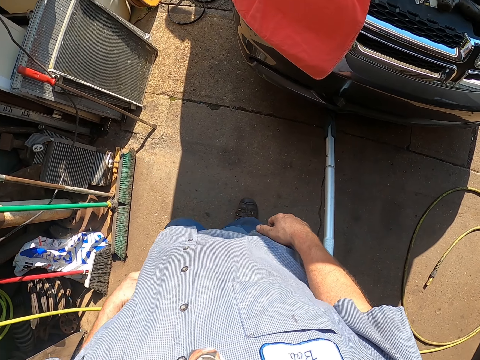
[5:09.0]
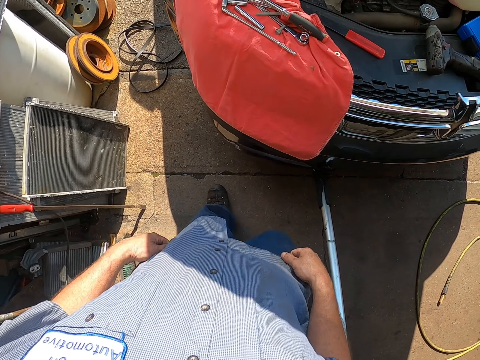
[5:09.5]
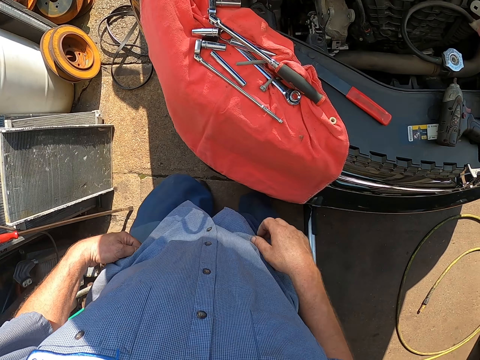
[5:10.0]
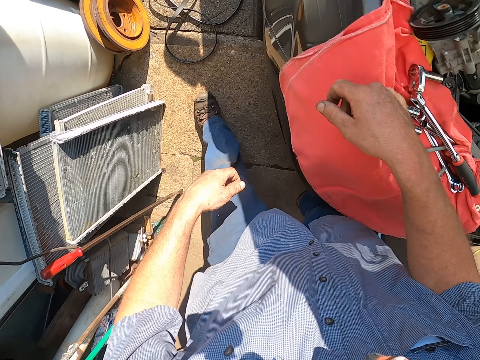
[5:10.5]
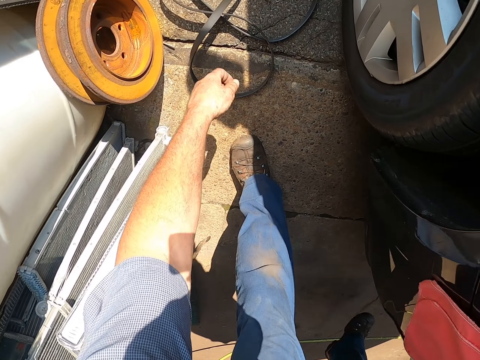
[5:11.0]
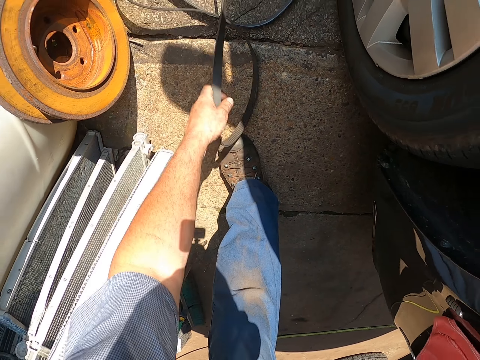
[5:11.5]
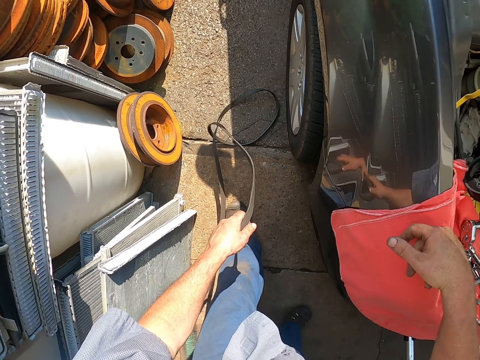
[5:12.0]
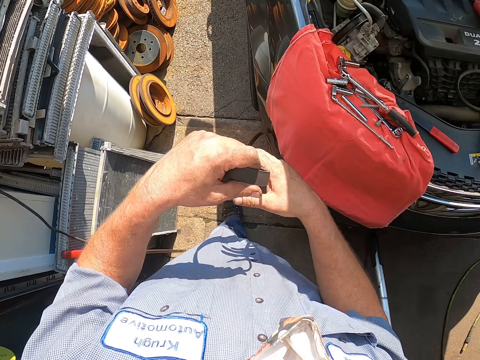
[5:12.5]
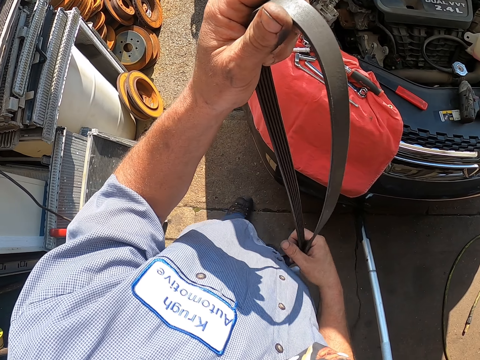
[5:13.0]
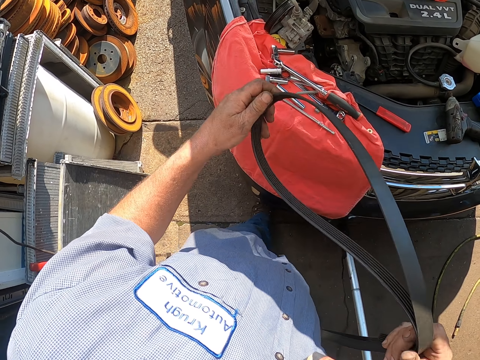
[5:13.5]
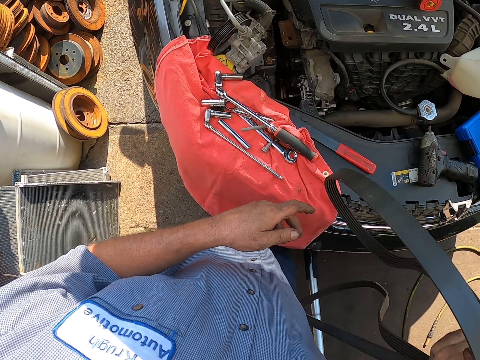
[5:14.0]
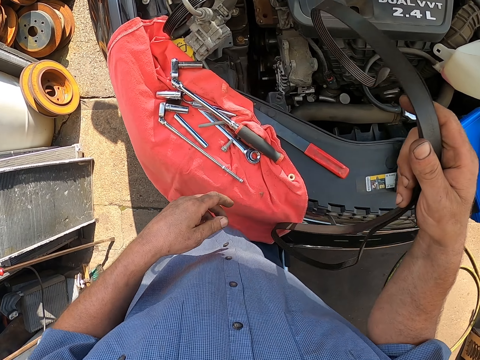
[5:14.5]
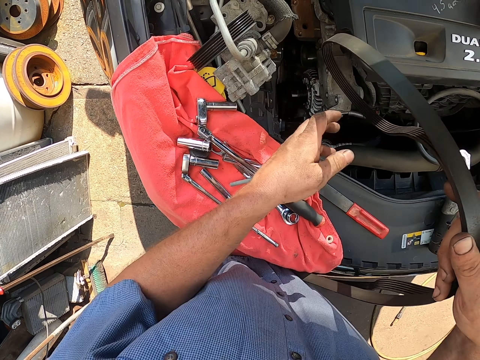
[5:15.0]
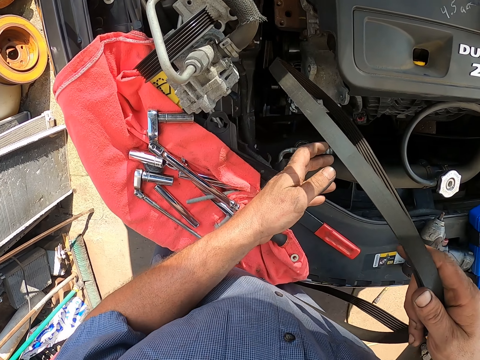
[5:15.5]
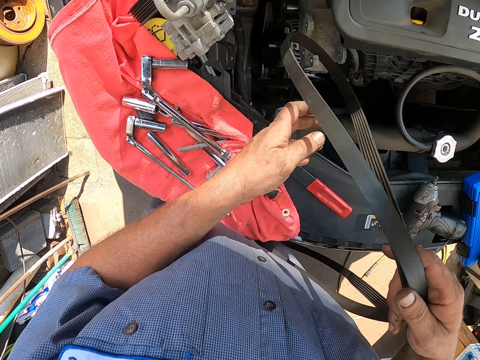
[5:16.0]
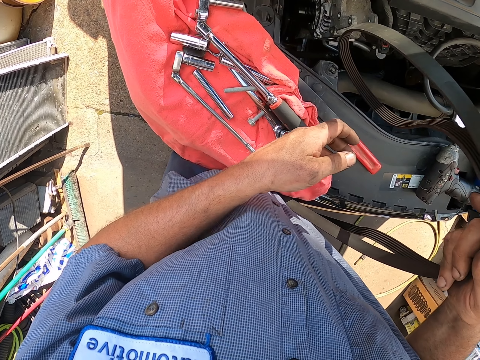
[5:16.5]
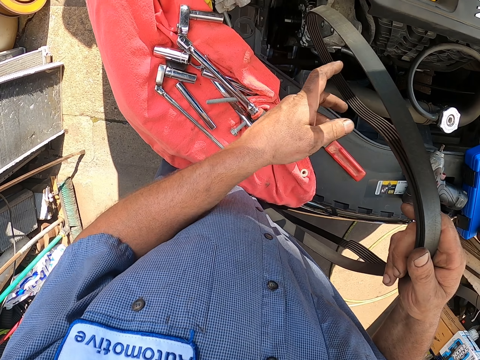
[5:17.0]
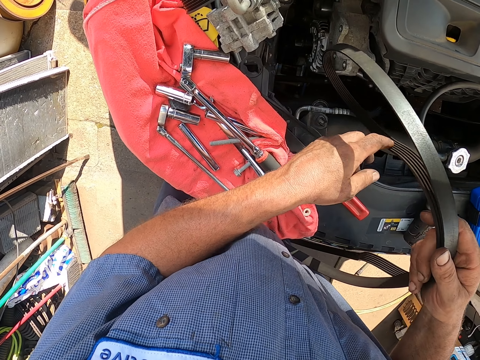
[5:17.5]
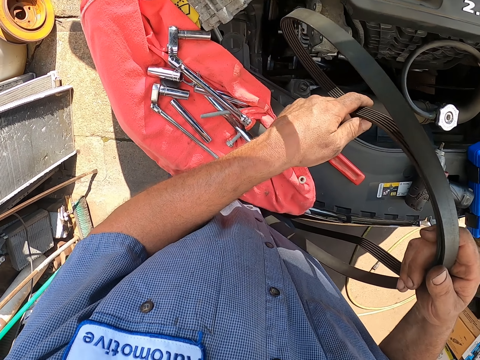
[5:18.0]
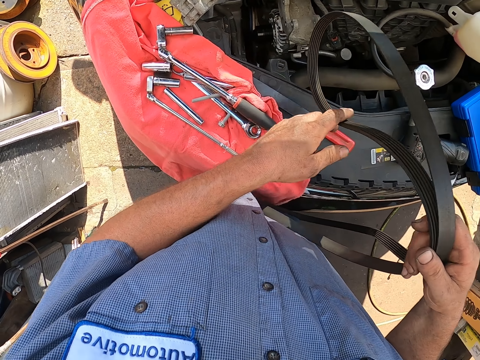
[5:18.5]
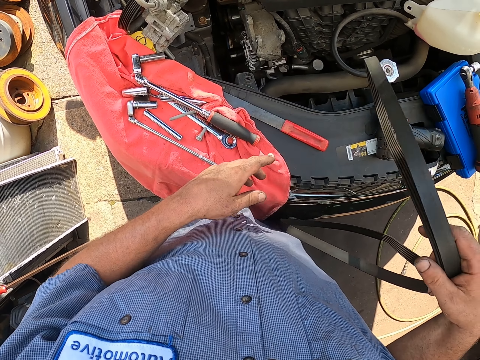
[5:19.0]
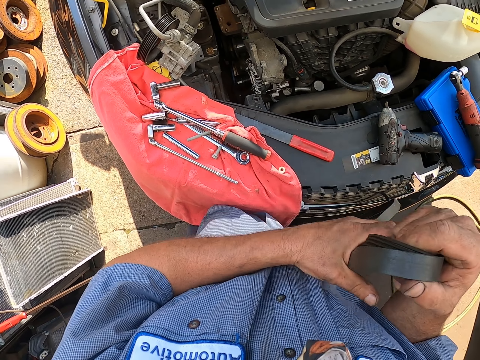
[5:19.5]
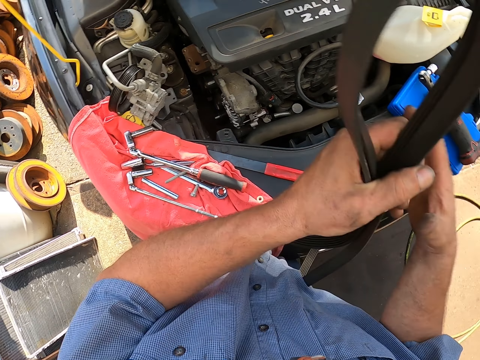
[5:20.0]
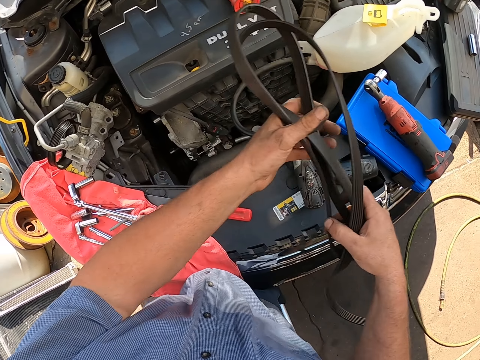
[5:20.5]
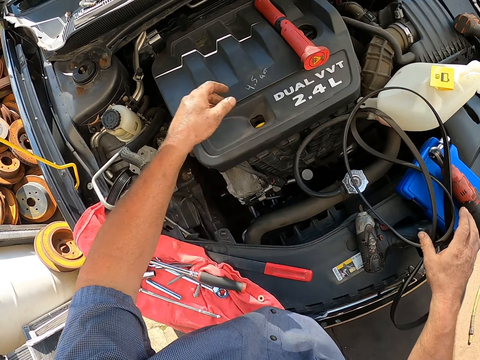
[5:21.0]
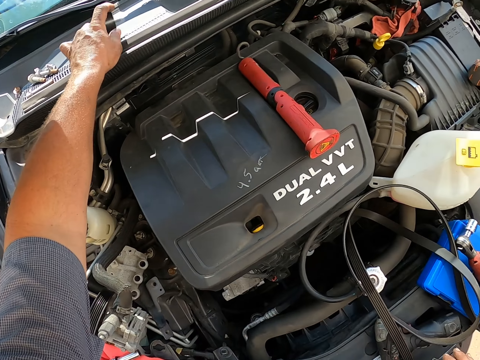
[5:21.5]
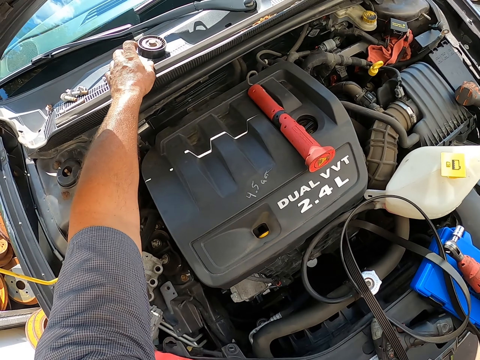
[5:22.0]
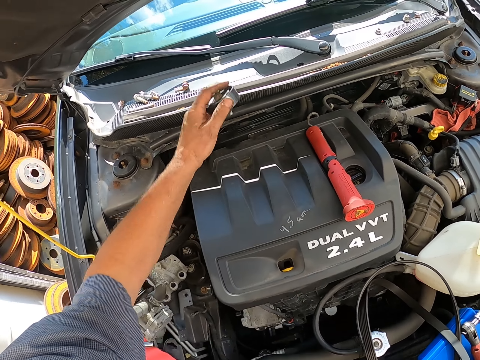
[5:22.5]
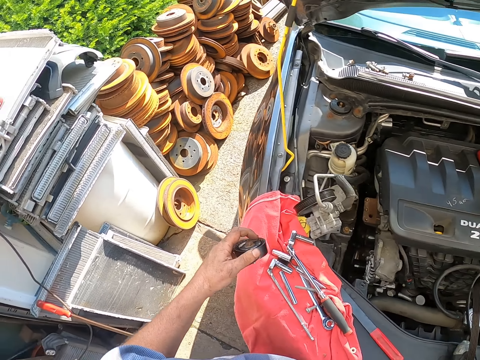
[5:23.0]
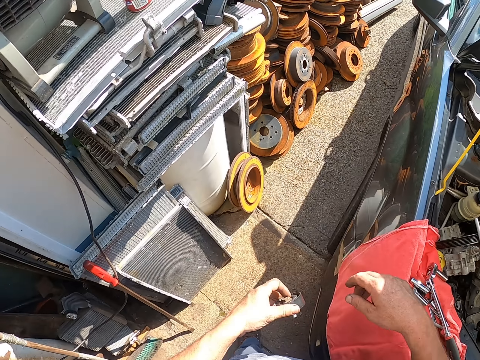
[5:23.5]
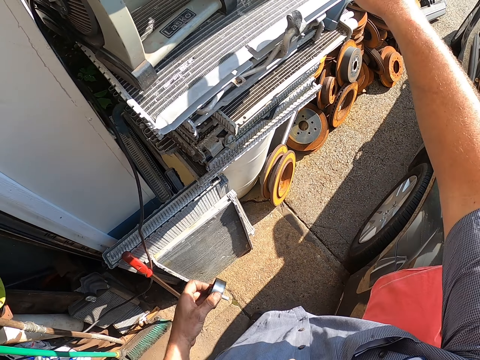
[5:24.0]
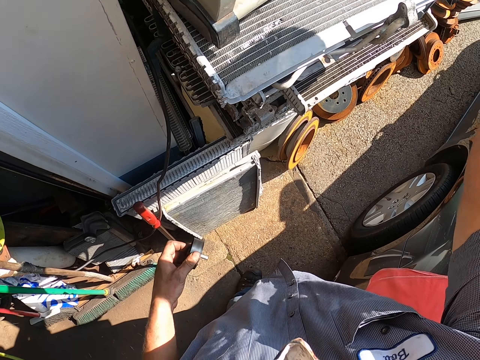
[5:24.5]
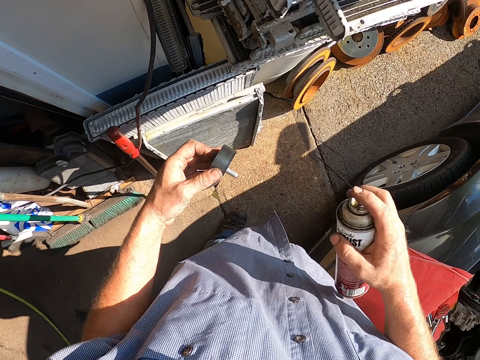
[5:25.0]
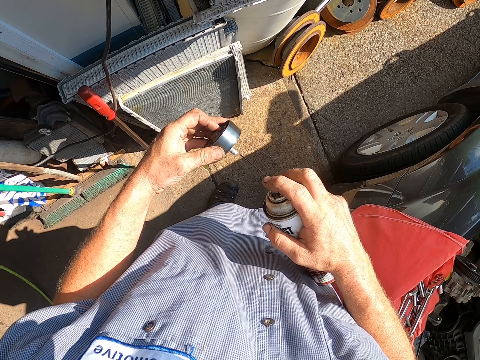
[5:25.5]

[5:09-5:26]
The camera wearer holds their trousers. They rest a hand on the car. They bend to the ground. They pick up an engine belt from the ground. They hold the engine belt with the other hand. They stand. They put the engine belt on the engine. They hold the engine belt with a finger. They hold the engine belt. They hold the engine belt again. They fold the belt. They put the belt under the bonnet. They take a vehicle part on the vehicle. They grab a lubricant spray bottle.

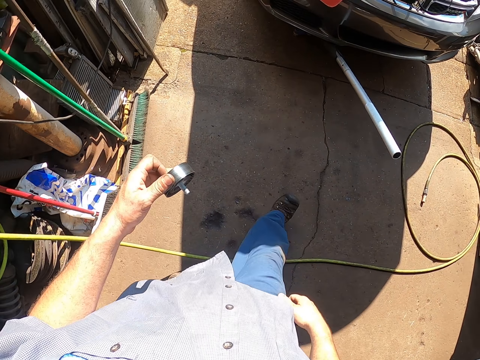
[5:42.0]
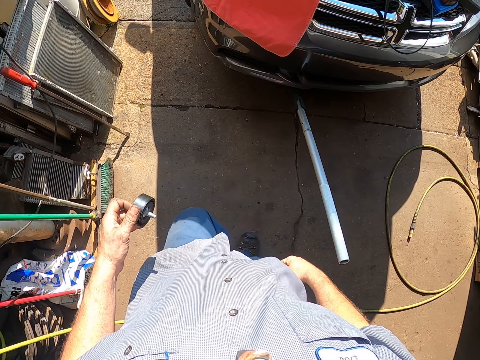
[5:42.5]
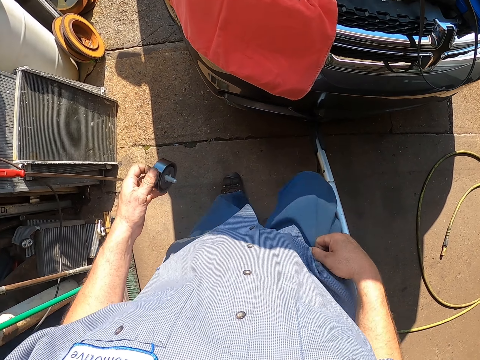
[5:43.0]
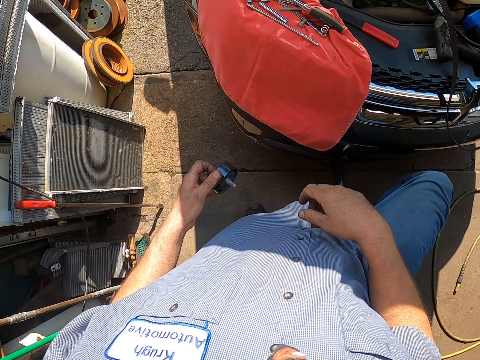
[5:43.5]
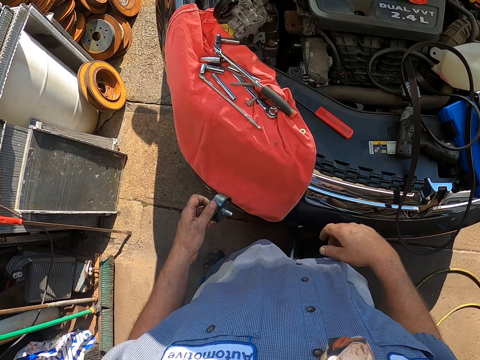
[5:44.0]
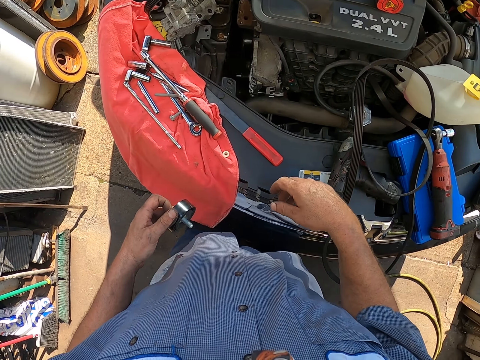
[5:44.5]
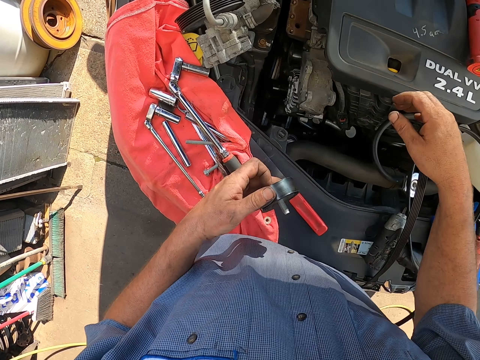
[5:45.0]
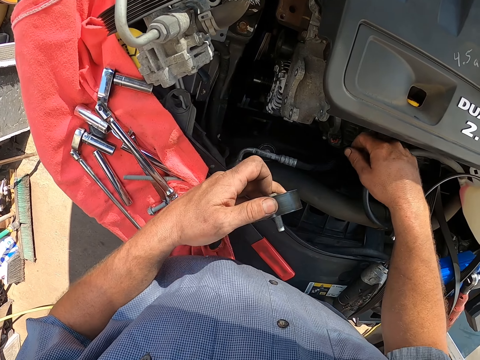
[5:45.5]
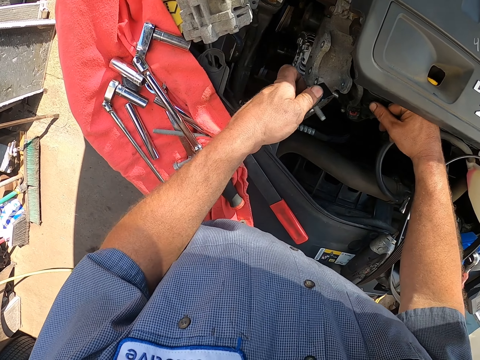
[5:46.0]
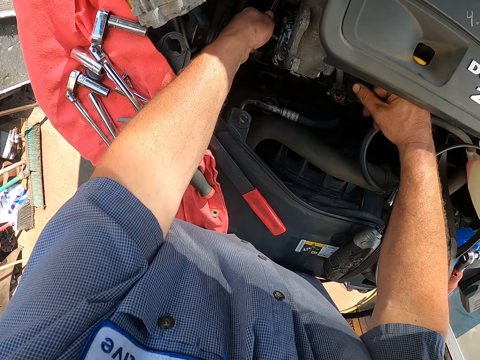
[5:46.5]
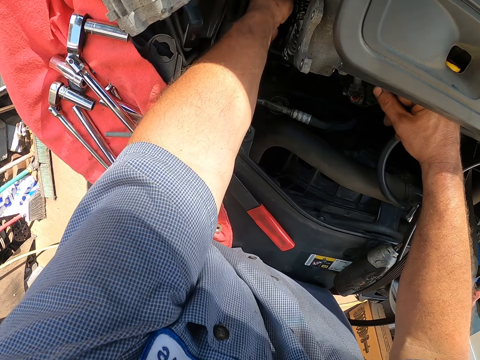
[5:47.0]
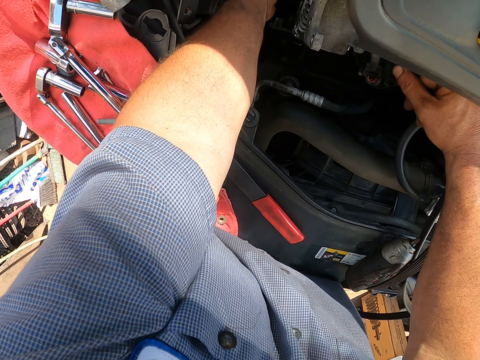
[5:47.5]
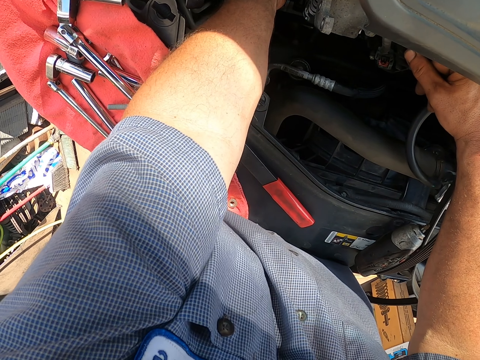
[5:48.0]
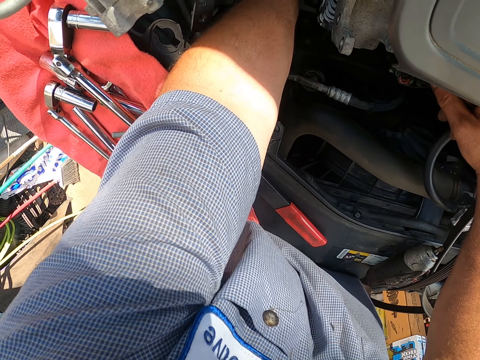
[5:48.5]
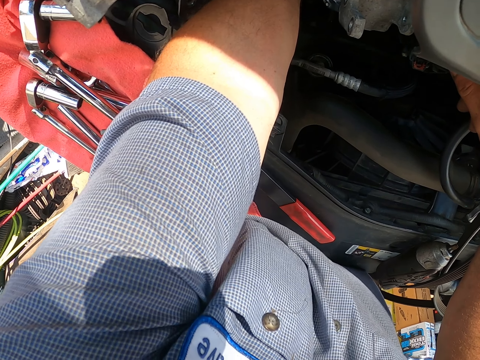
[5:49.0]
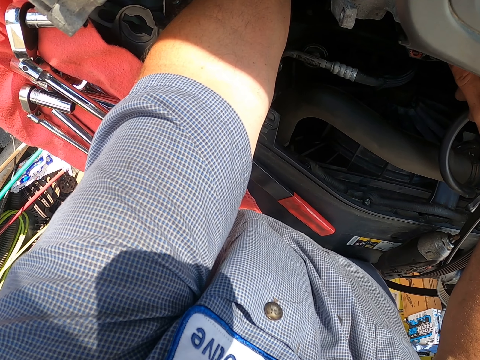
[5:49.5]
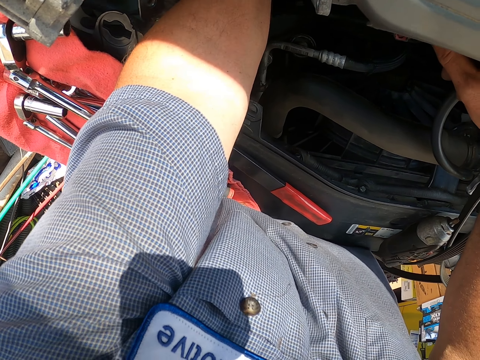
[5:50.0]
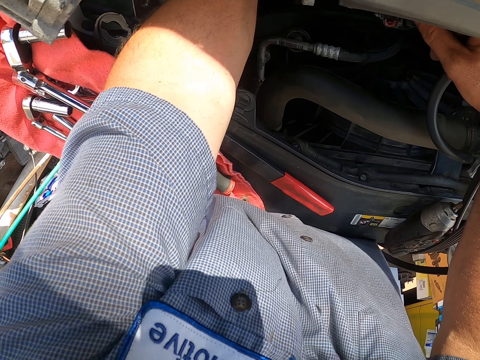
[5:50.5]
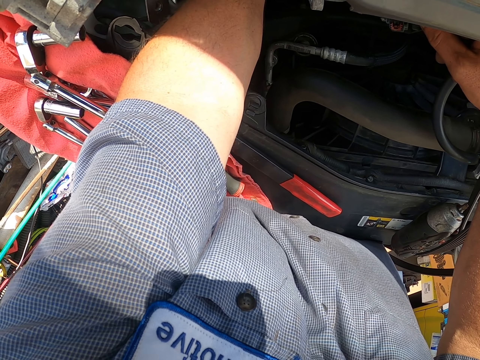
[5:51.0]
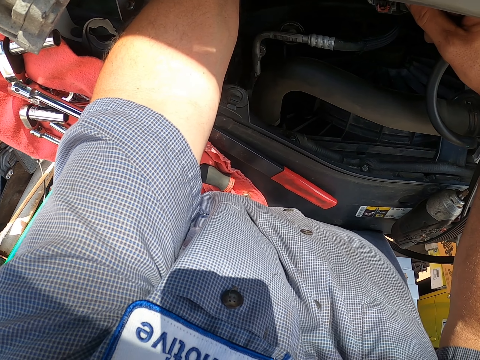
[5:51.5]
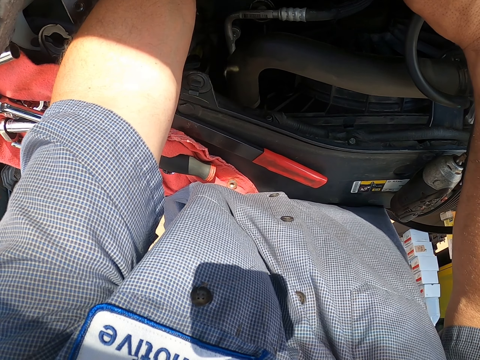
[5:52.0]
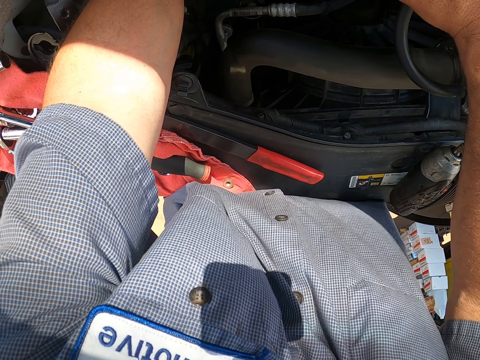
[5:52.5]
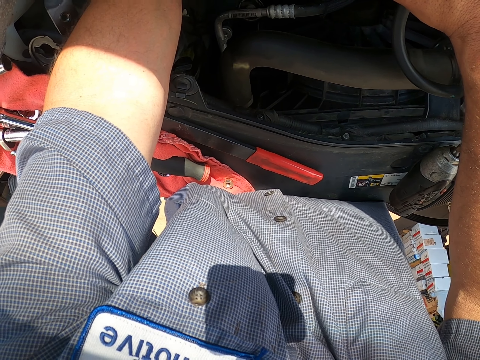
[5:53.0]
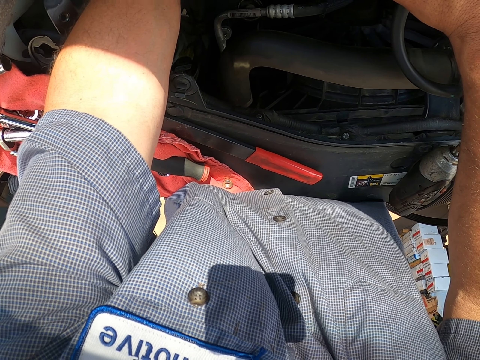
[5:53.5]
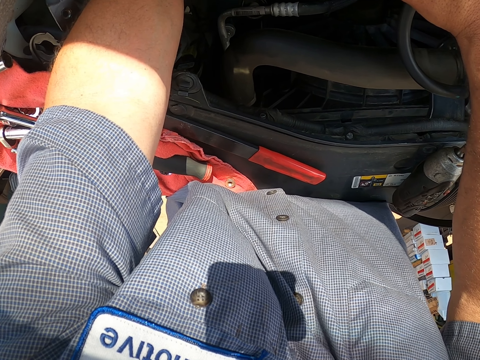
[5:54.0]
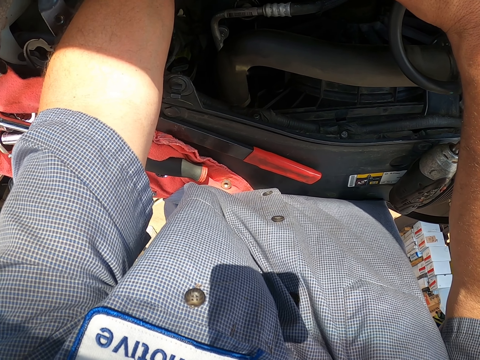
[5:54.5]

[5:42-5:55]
The camera wearer pulls his trousers. He stands at the bonnet. He fixes the part under the bonnet.
